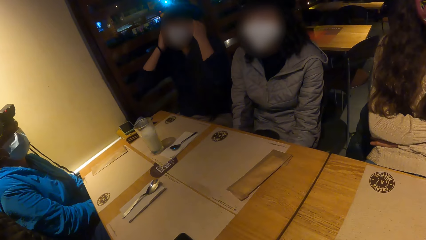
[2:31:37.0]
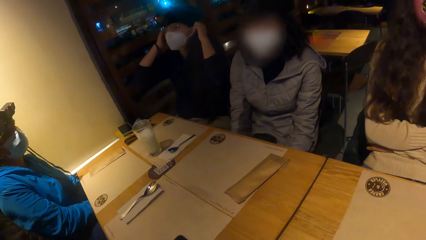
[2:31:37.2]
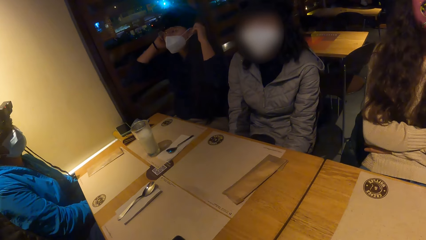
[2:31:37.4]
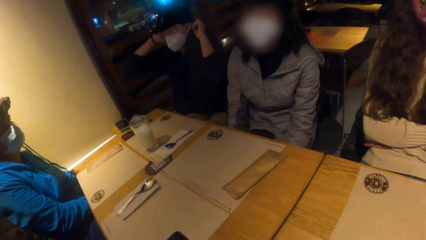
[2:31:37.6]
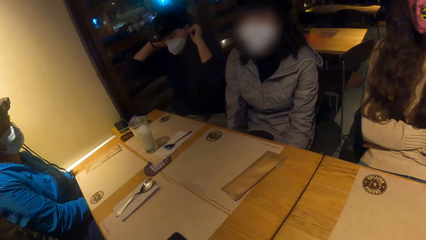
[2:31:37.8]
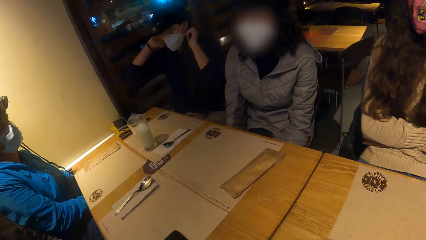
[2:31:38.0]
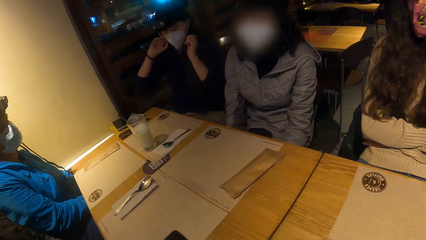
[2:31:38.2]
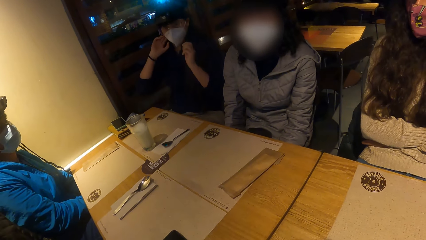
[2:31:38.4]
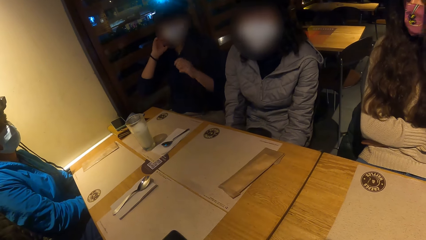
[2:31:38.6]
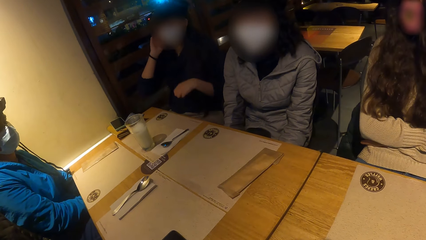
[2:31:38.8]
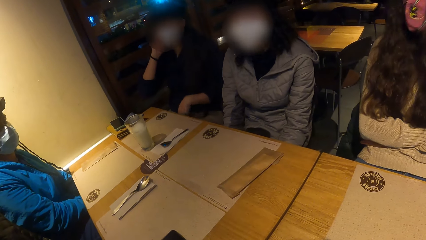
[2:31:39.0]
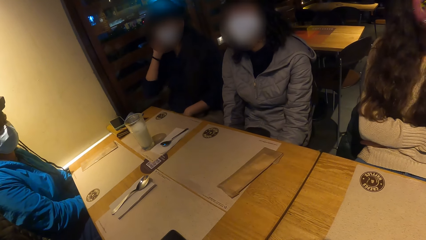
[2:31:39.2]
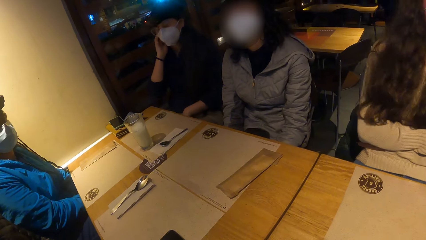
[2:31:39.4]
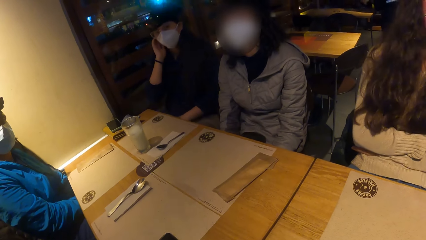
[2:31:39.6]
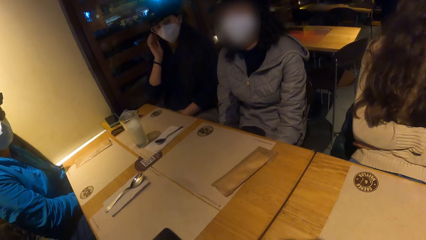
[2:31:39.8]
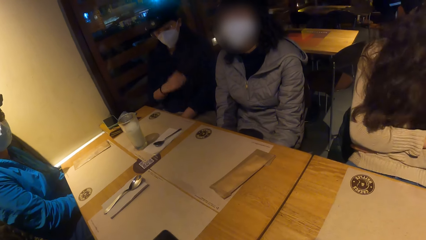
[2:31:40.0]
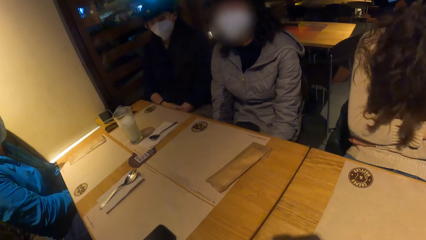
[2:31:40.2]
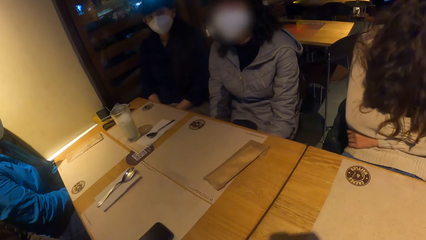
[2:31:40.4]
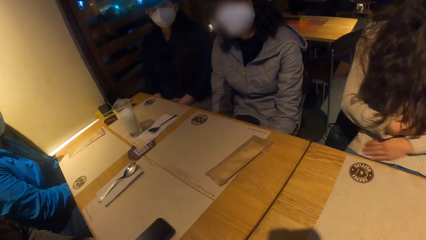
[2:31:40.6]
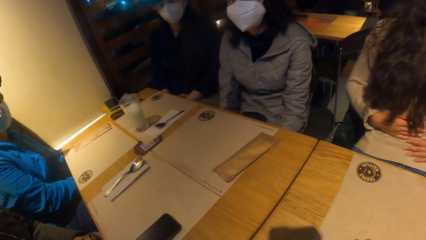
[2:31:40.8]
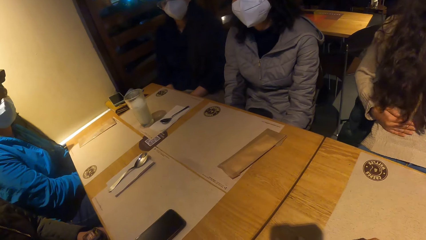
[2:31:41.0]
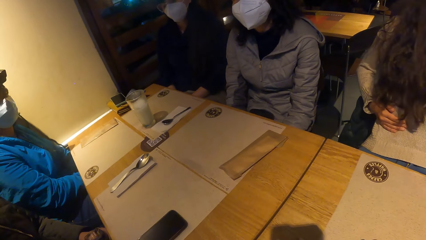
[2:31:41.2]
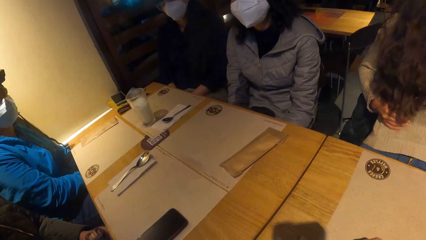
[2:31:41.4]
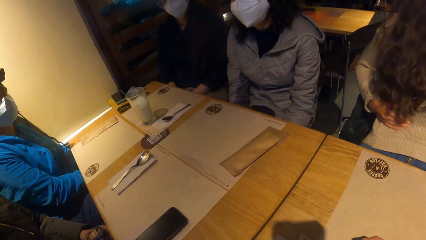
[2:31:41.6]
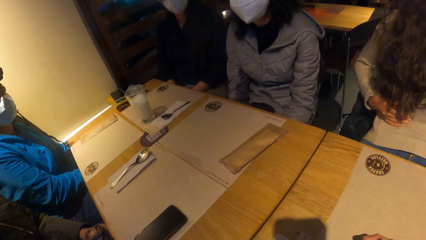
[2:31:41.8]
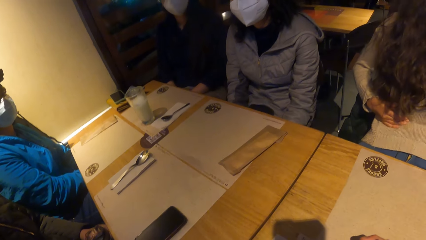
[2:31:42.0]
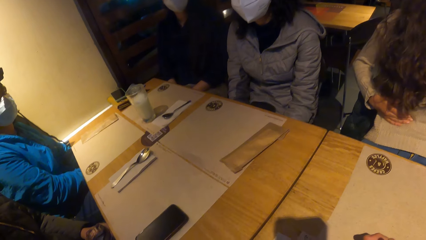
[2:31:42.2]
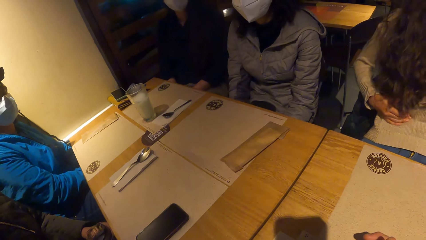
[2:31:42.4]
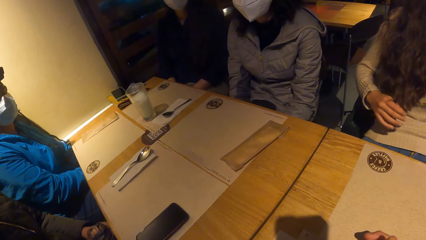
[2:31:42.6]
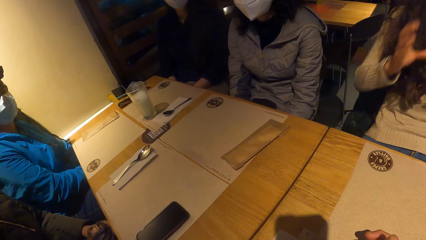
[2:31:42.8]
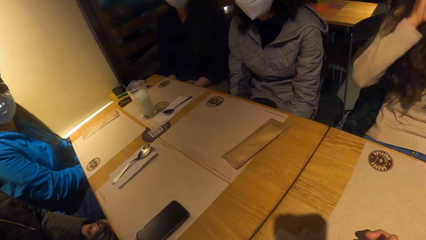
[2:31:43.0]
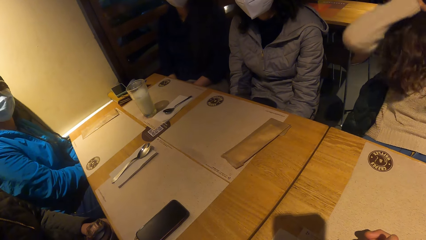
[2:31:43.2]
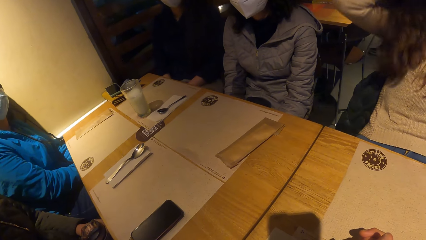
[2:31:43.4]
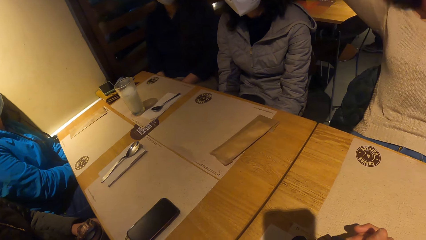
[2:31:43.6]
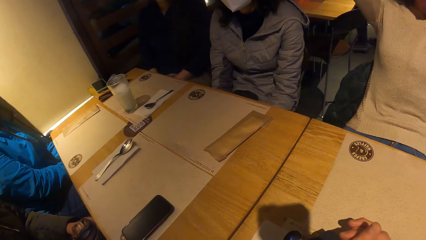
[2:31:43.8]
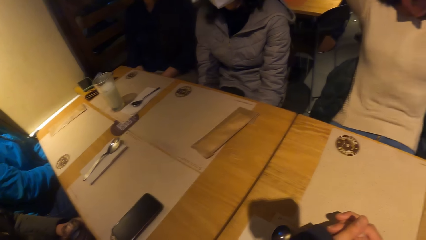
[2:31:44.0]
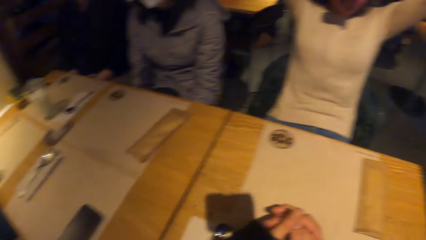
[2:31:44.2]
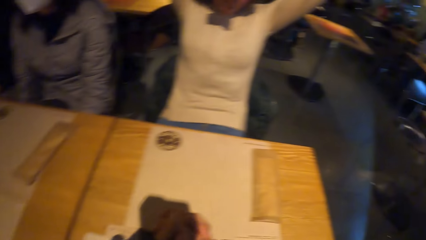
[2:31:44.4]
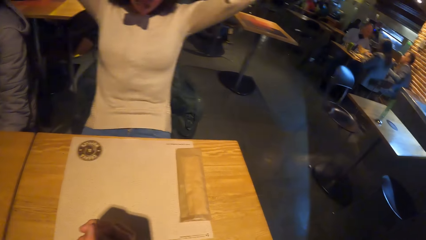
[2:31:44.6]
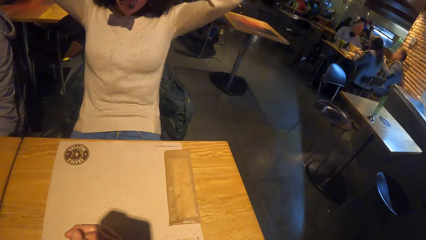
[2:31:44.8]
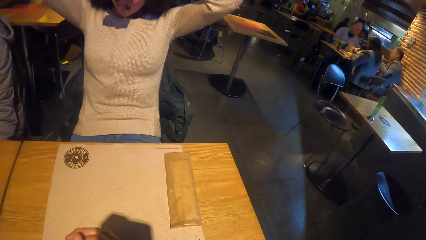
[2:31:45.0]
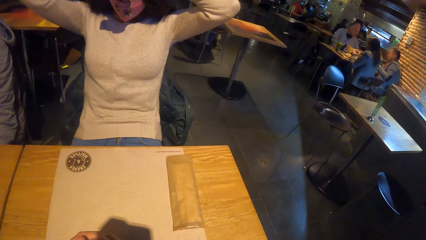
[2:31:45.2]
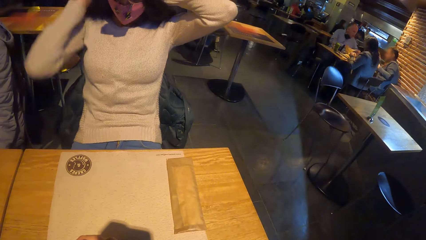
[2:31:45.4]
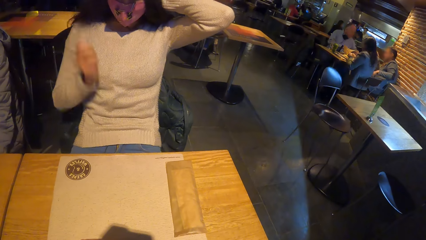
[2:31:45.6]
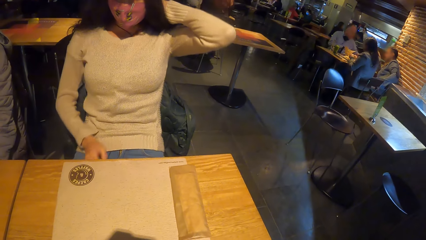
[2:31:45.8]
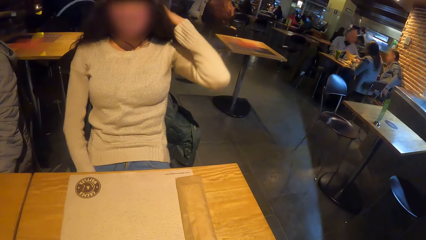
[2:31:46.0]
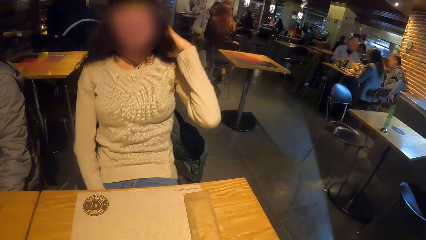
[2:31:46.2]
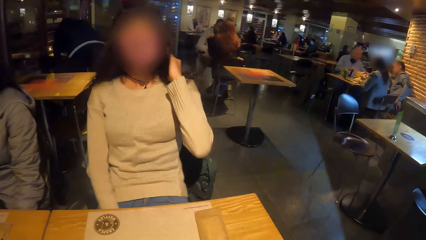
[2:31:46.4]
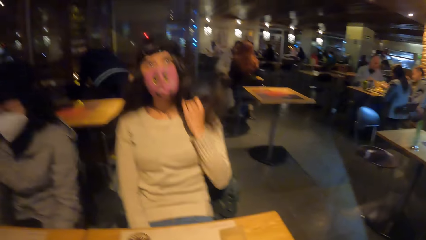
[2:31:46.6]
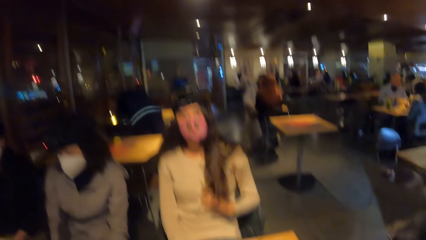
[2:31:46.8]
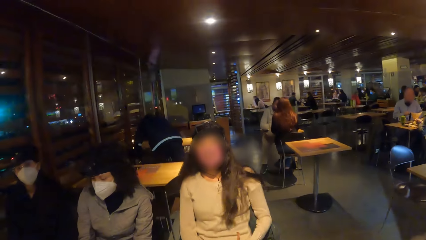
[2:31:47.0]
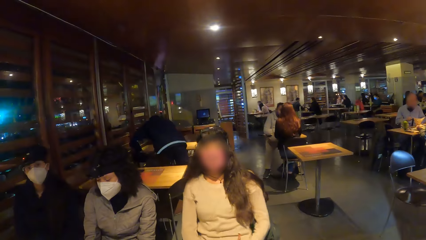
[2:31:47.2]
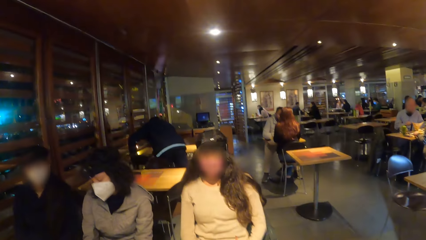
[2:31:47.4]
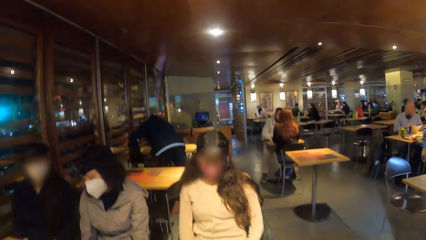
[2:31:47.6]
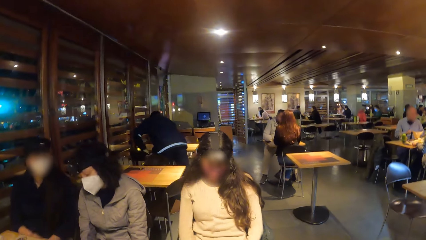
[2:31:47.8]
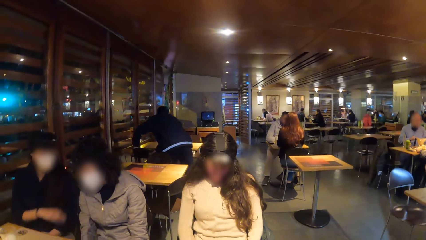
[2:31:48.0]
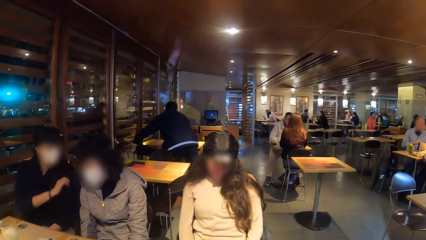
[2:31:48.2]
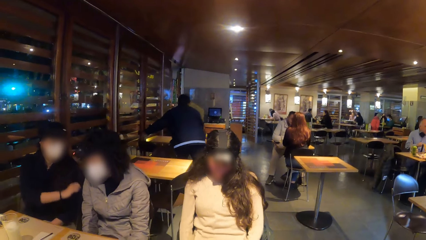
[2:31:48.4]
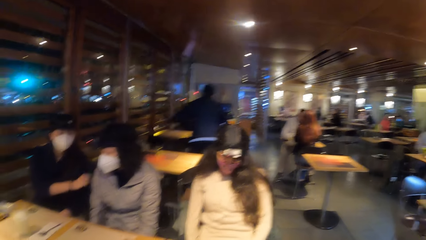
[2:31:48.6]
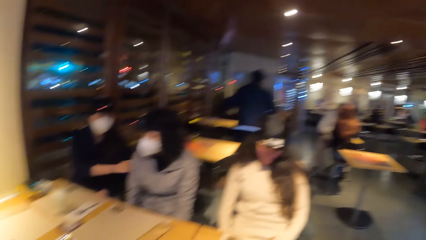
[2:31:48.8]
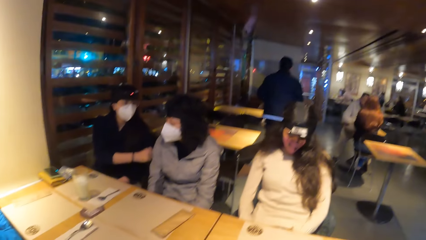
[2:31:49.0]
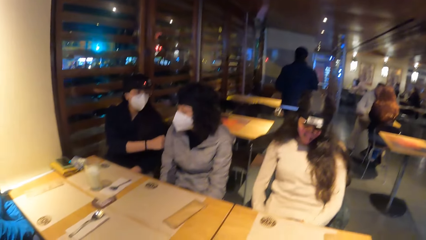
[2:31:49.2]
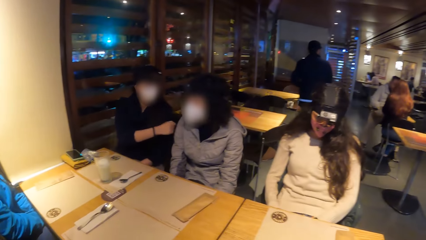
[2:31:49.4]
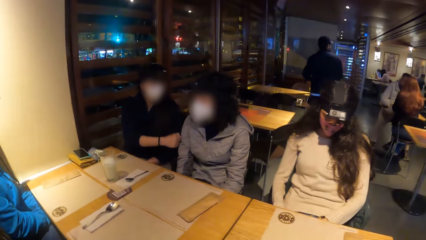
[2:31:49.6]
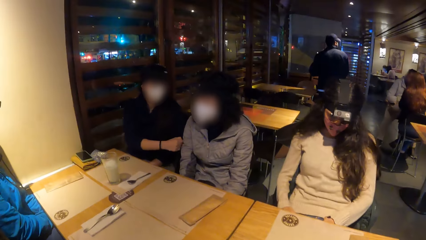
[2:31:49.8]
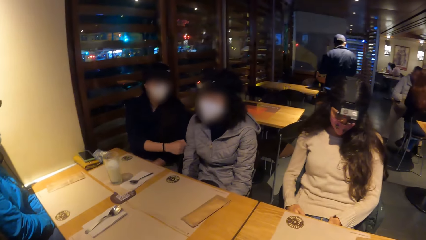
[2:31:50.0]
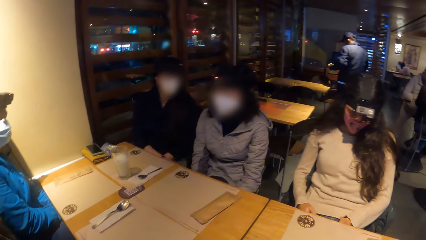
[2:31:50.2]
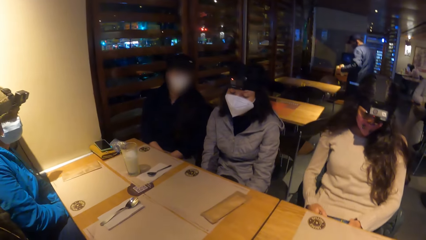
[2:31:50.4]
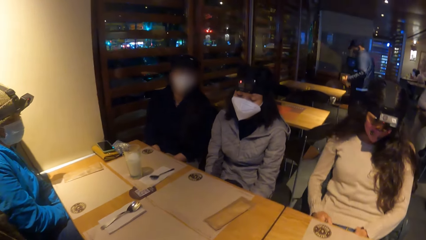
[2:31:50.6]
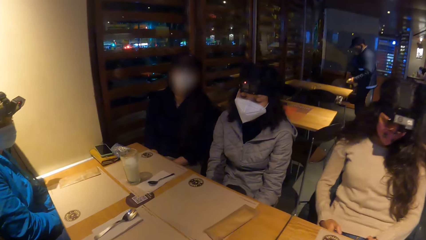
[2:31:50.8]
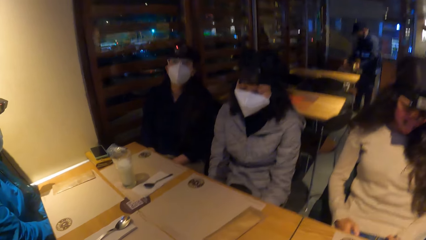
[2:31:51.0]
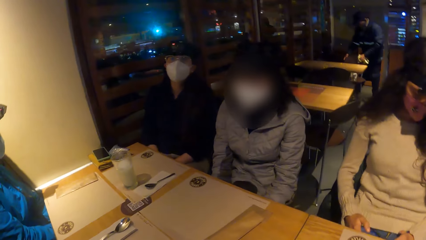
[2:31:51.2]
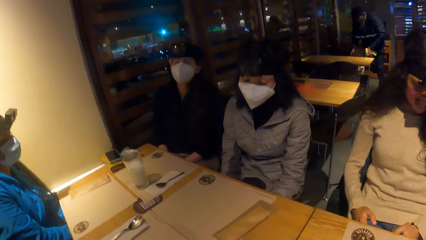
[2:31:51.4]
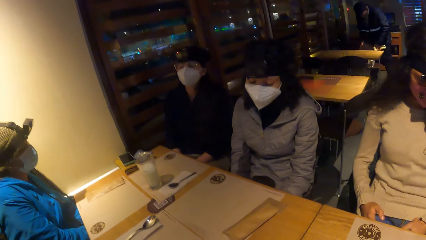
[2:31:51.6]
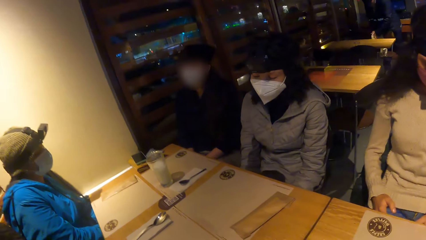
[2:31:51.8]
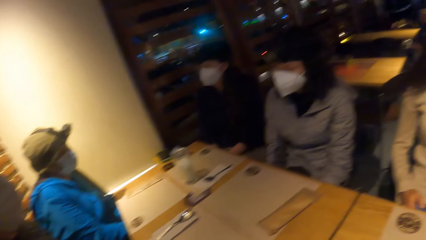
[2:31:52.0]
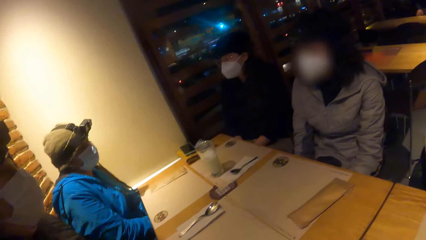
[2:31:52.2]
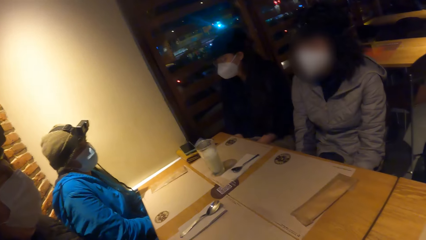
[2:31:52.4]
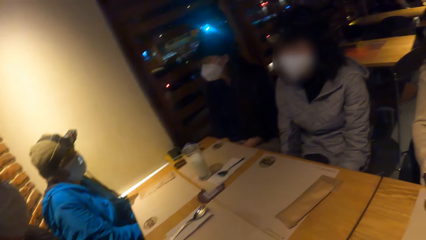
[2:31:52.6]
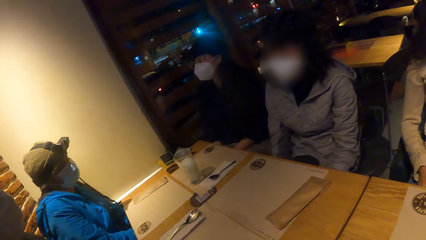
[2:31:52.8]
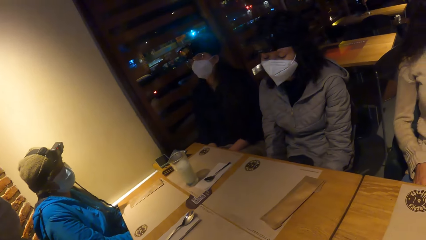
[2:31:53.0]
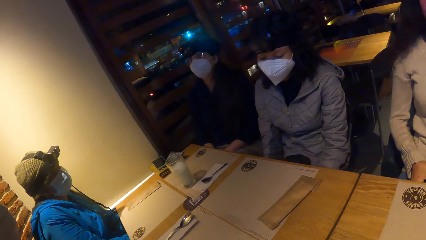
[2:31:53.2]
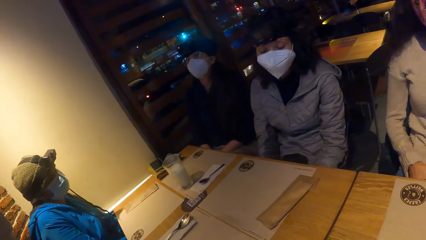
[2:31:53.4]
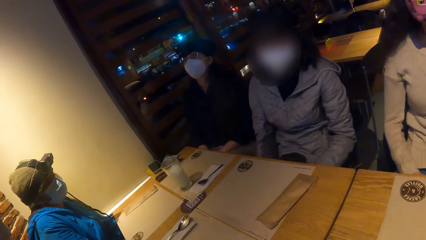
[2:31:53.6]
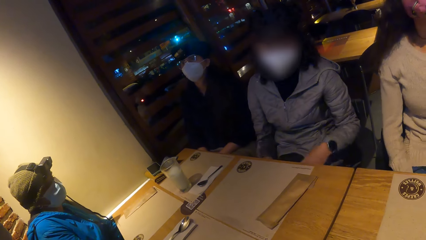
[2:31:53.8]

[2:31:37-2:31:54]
The ladies dialogue. A woman presses her stomach with both hands. The woman packs her hair to the back with both hands. A lady holds the hair. Another woman converses with a third woman.
